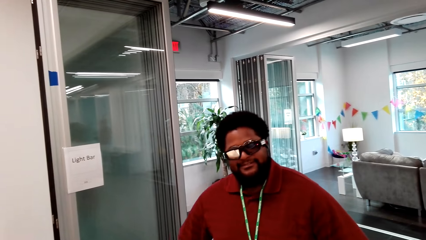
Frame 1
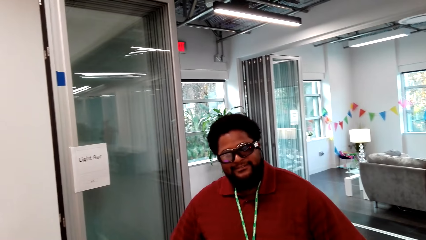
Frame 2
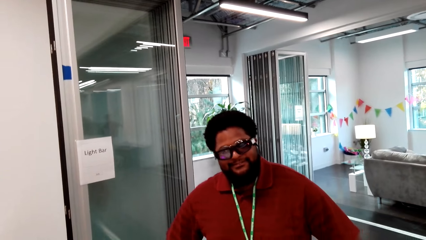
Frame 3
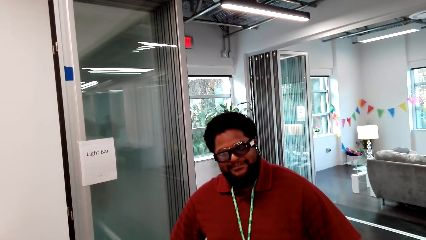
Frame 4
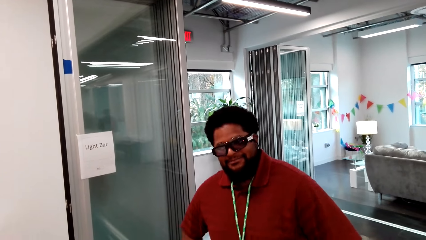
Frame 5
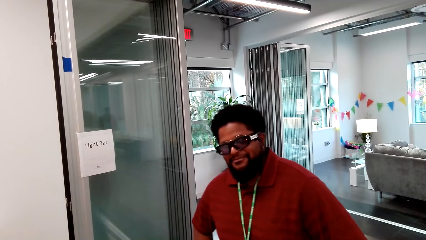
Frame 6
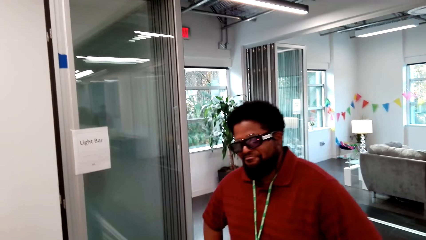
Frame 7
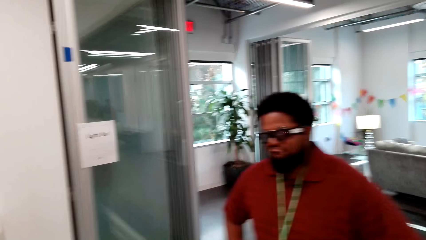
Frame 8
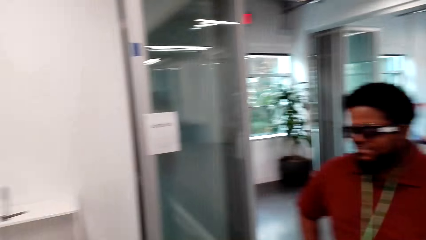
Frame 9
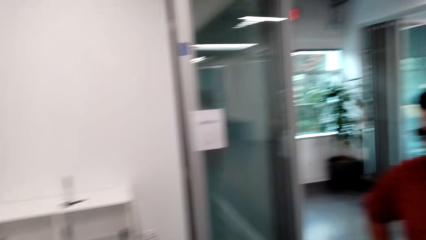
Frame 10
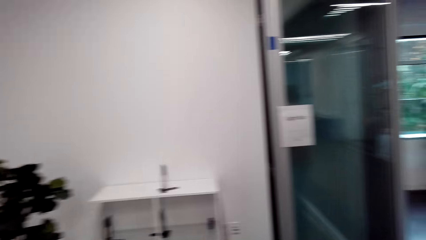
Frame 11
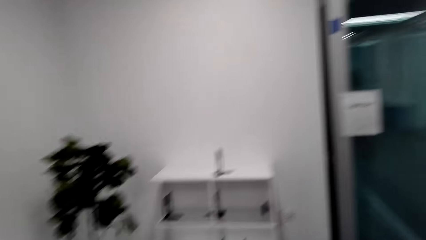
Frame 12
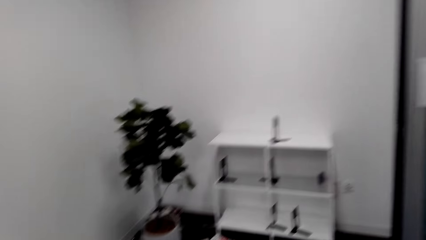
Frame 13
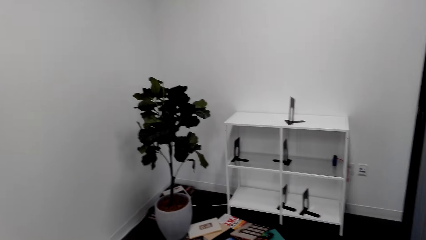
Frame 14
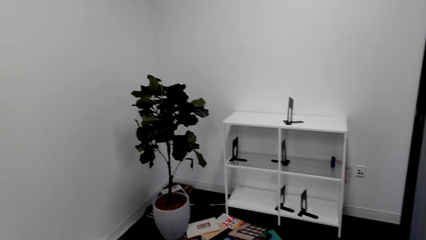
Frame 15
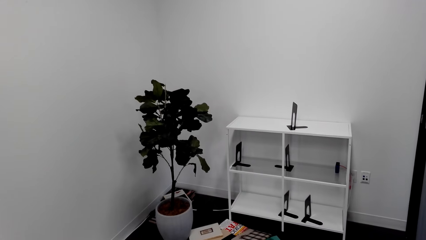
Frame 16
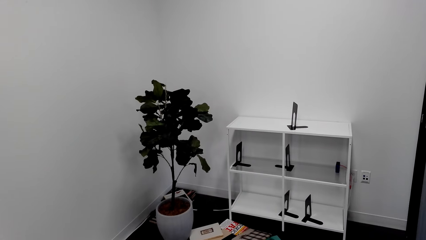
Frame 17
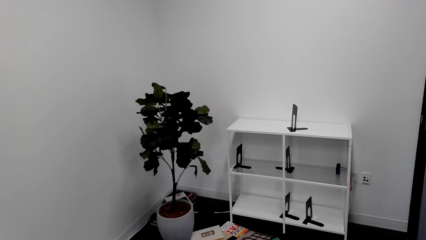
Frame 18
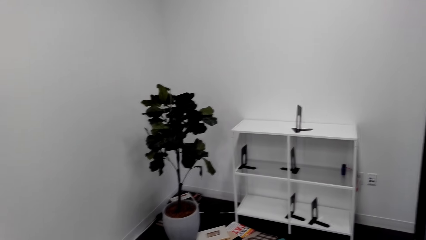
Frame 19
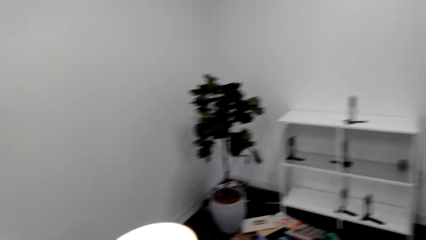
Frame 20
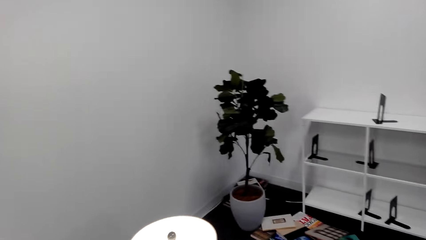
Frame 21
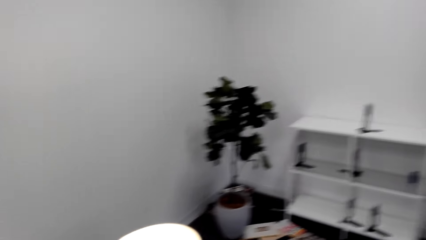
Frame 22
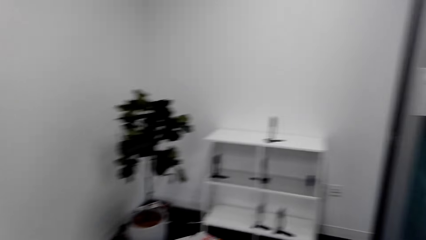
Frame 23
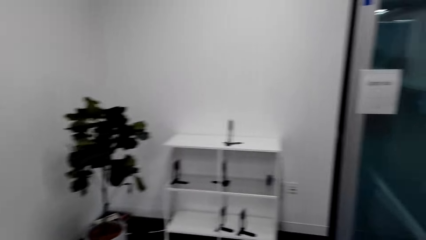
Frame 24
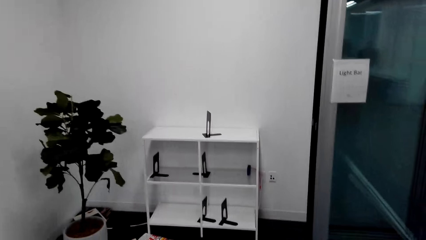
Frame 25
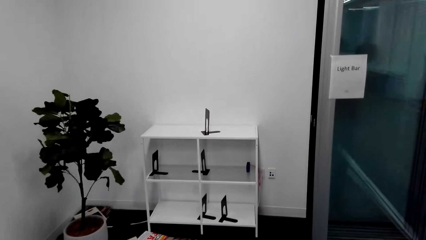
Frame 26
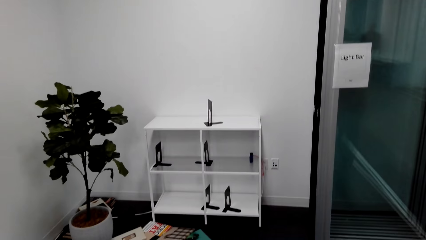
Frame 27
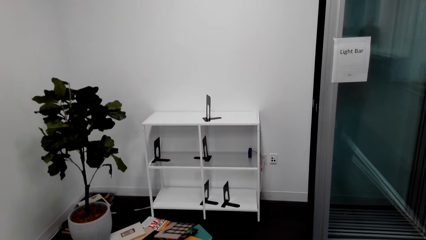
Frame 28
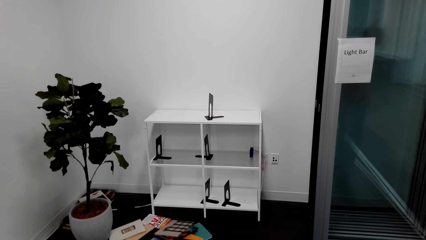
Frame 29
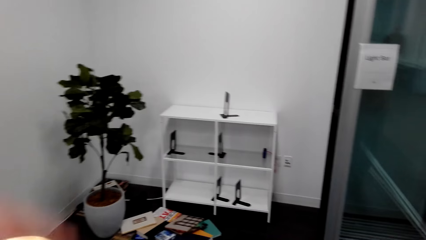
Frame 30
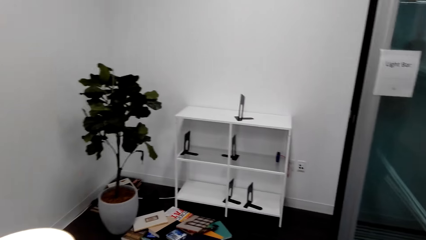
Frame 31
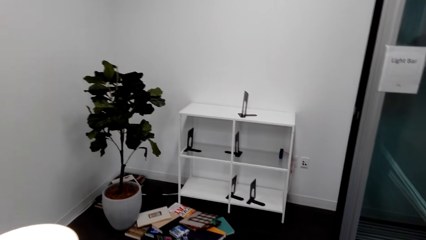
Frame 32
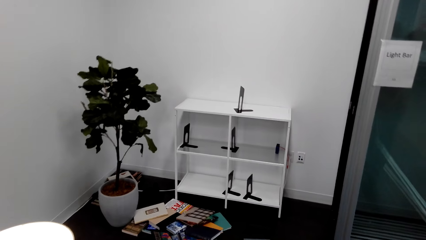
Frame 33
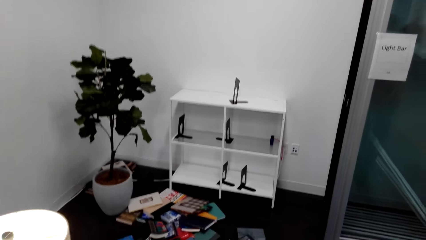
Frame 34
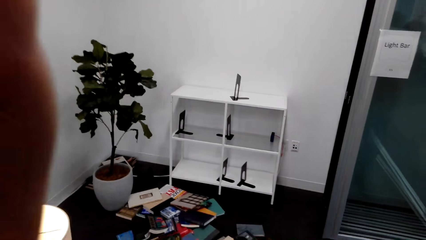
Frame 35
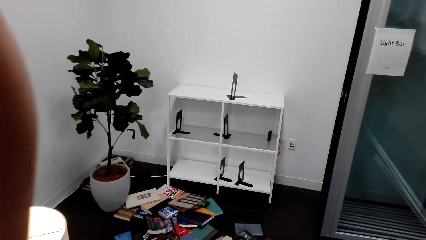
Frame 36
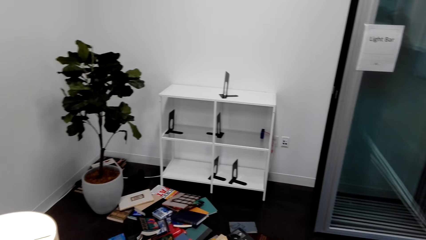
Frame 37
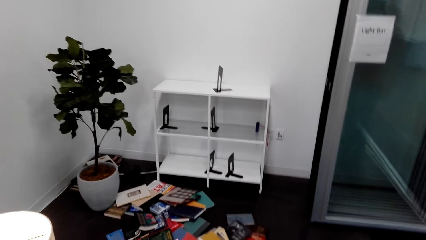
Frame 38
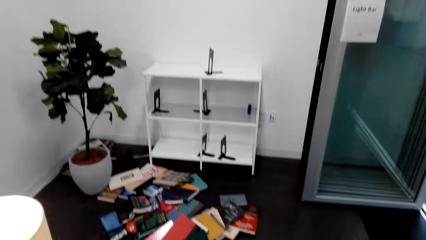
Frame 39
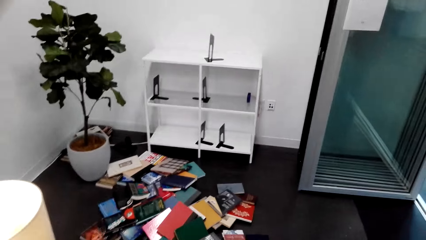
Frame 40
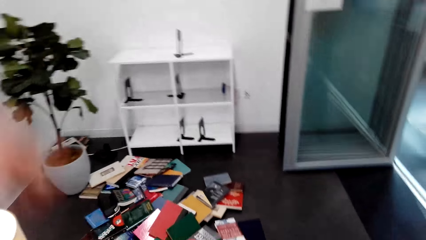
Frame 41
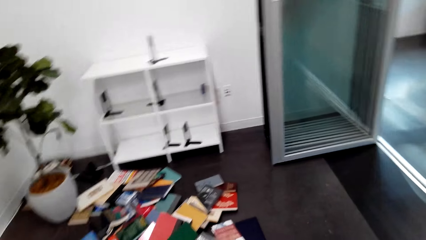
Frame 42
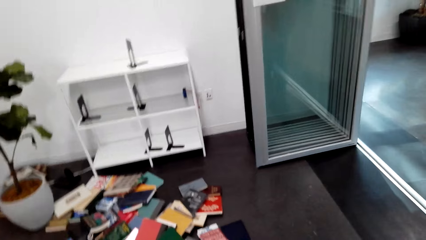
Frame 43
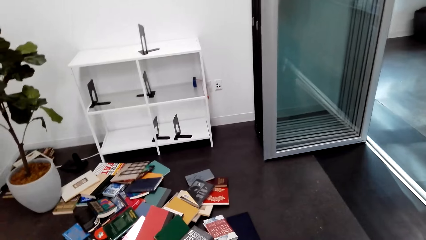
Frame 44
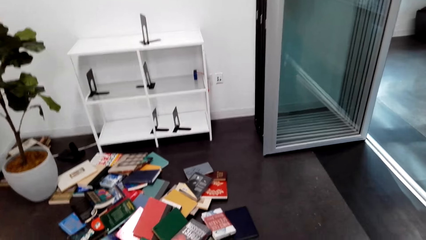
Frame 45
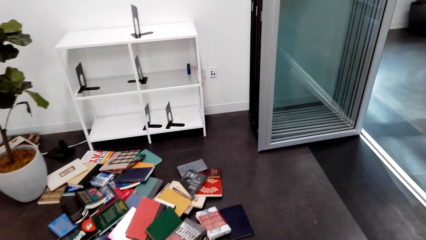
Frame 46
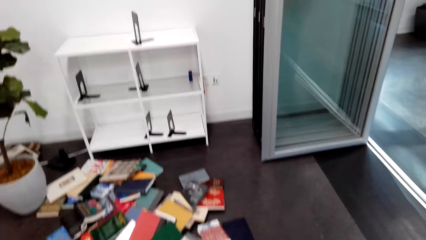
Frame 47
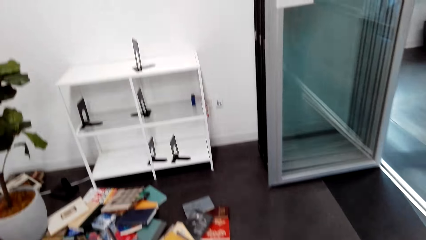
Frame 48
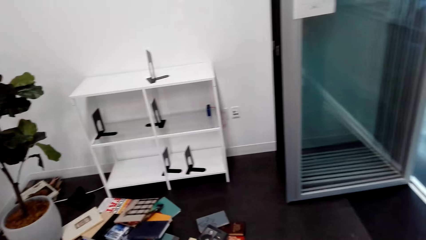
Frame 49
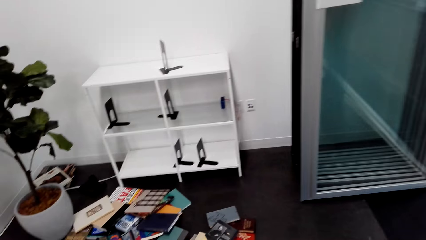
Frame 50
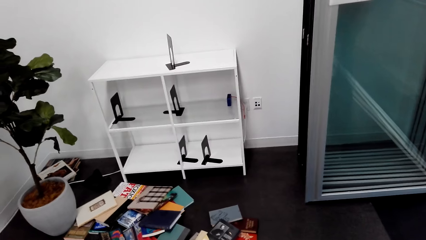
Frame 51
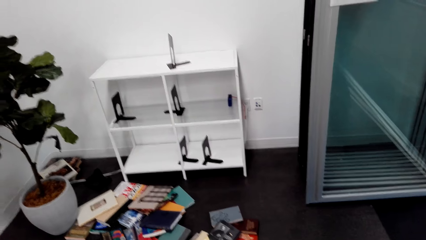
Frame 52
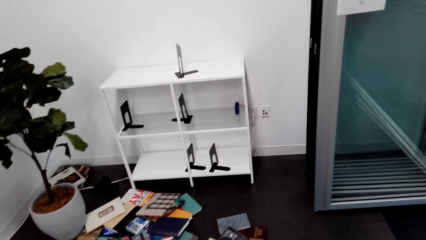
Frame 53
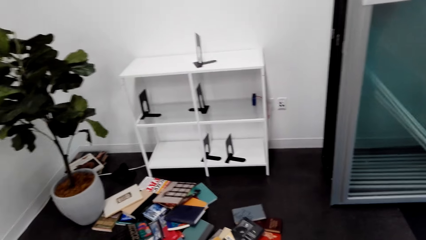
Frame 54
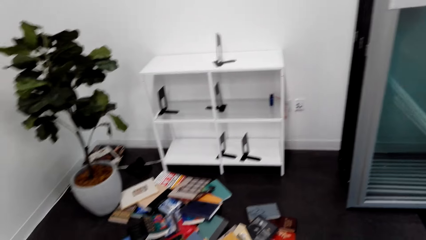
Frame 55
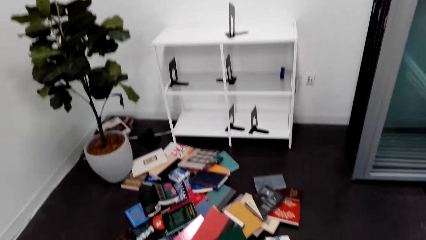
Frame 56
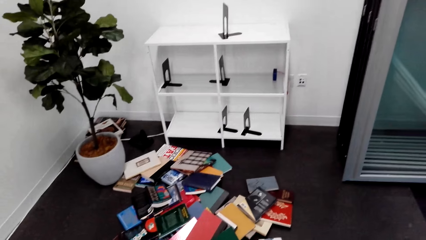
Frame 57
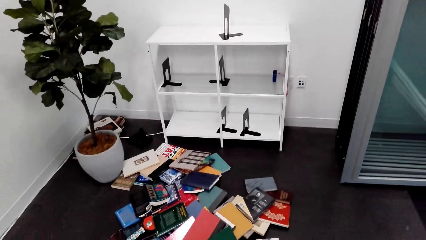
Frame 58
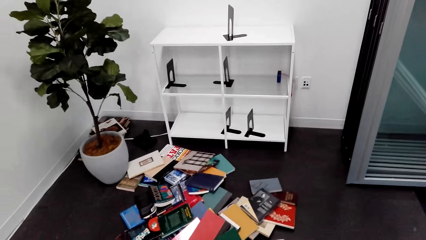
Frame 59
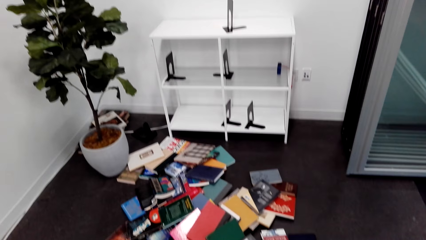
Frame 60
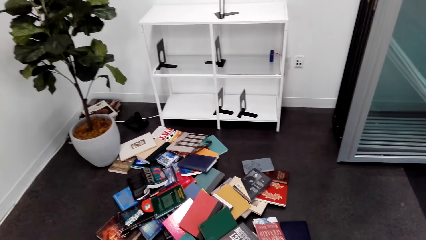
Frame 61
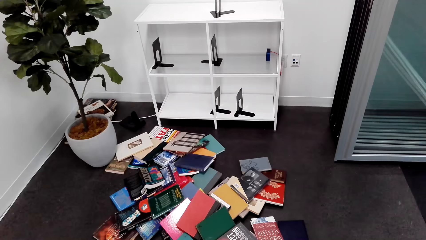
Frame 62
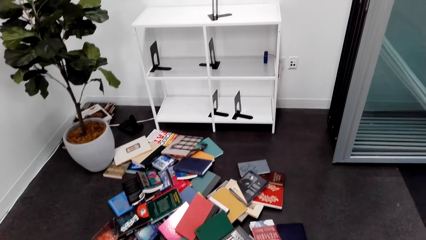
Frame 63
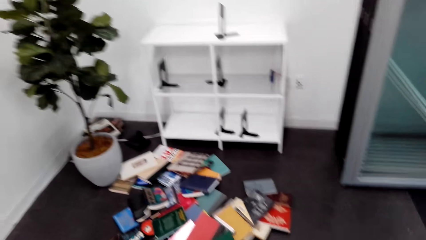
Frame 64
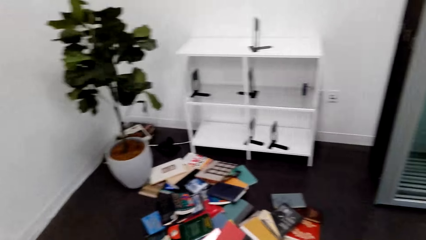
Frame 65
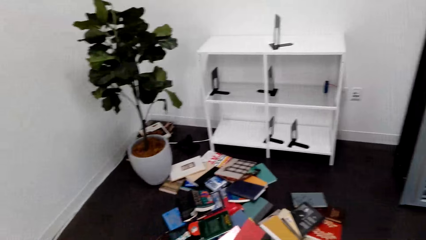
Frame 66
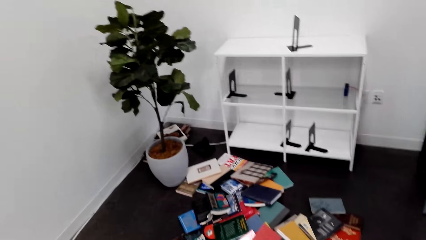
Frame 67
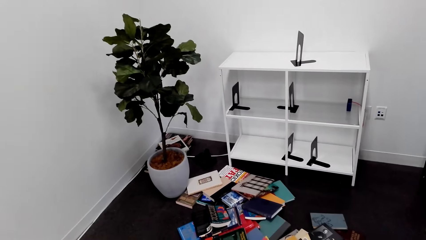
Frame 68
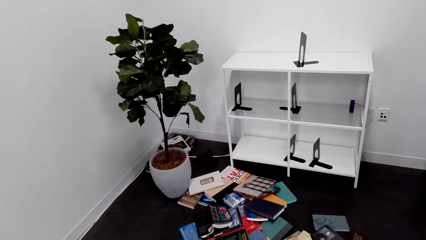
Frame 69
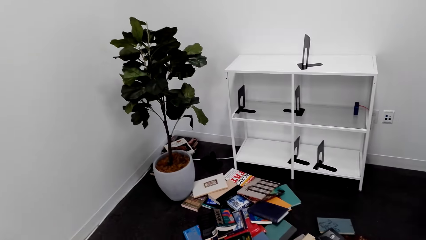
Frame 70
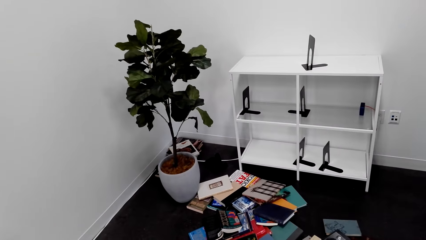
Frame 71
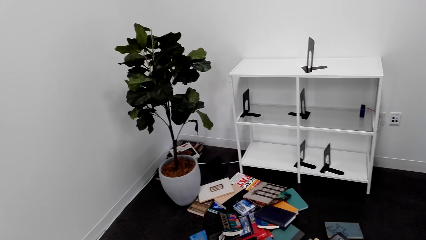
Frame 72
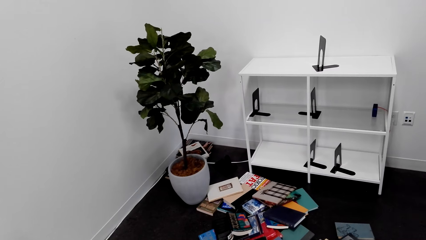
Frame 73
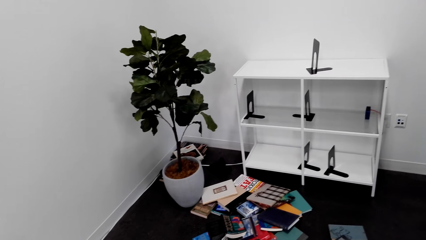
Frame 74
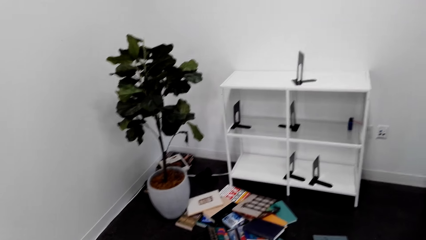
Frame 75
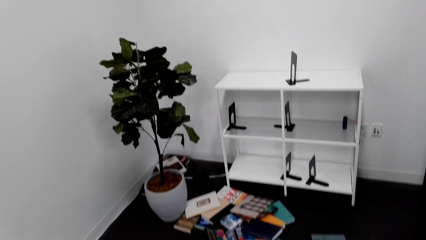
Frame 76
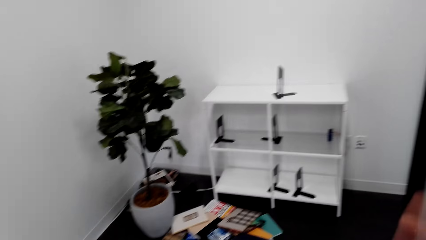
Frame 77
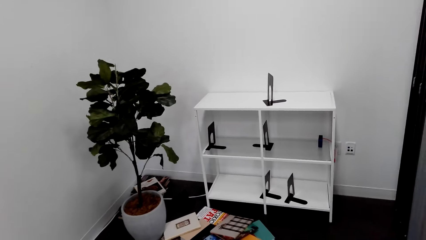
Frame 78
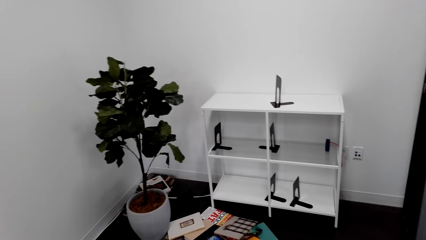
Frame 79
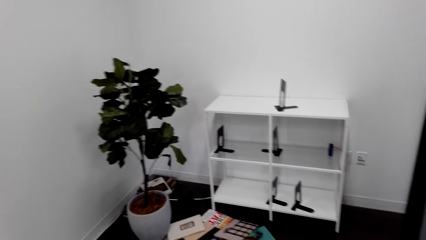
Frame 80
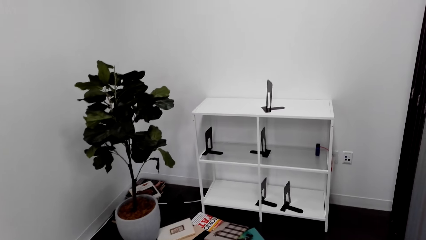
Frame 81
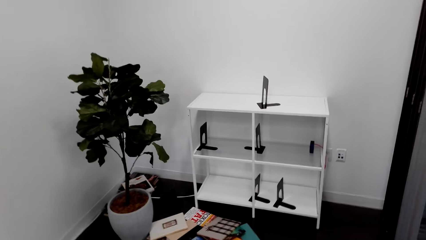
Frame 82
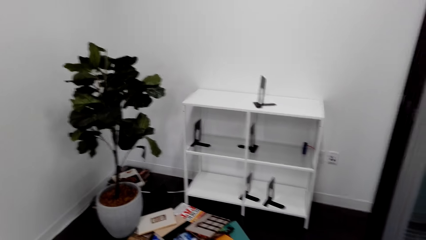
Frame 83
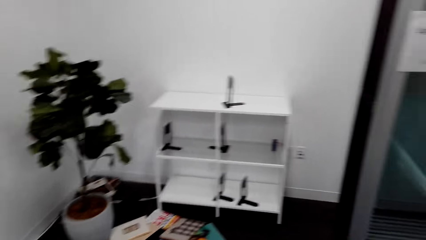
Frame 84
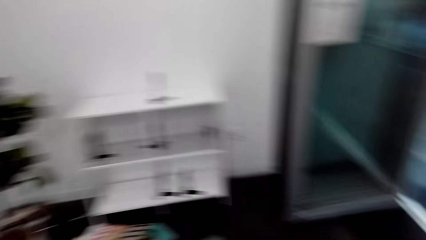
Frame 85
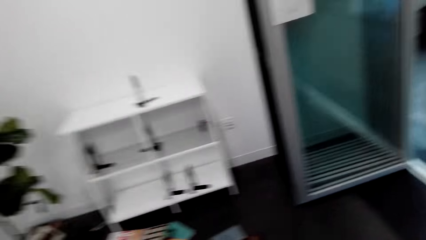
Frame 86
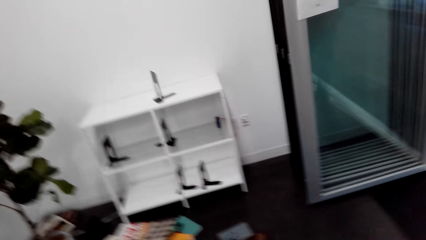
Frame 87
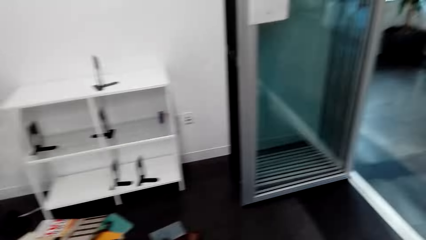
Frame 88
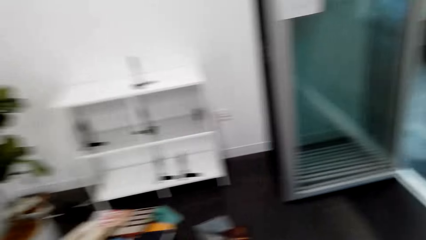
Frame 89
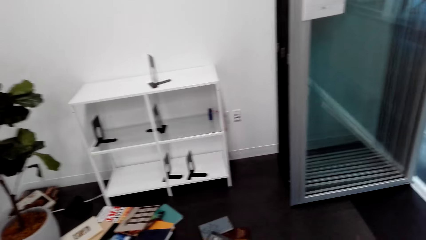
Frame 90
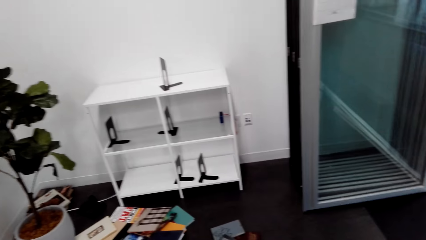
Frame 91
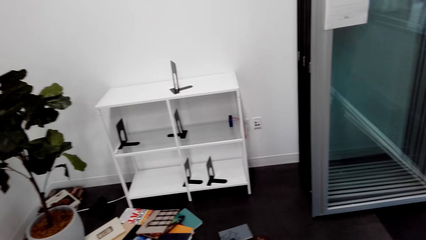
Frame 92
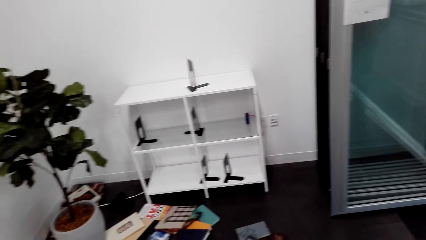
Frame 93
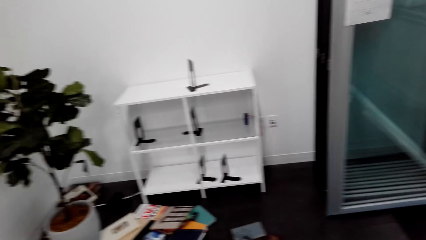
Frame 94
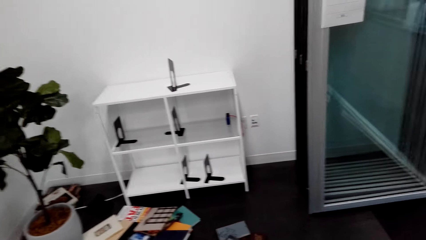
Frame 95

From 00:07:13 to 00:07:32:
The camera wearer looks at a shelf of books and books on the floor. He moves his hand.
